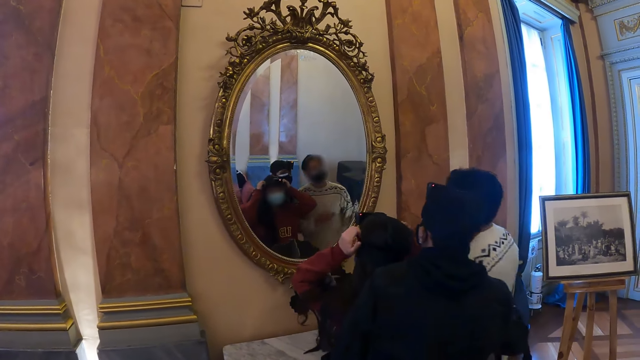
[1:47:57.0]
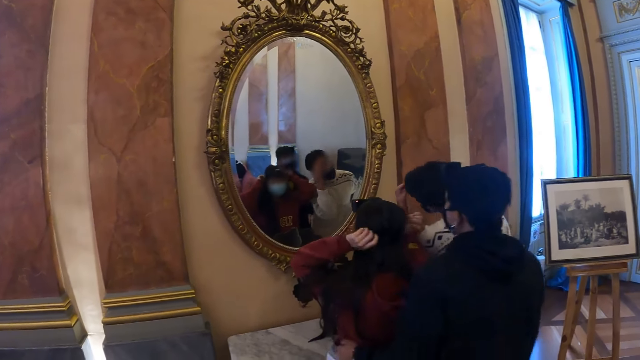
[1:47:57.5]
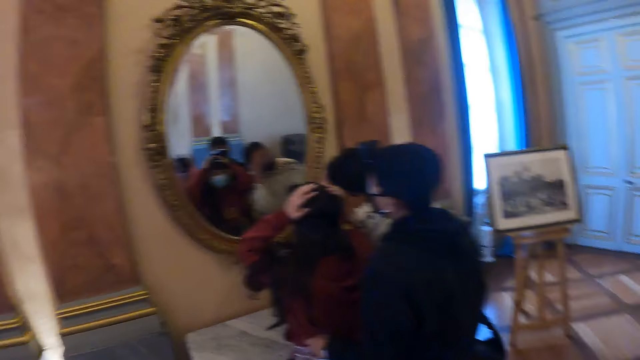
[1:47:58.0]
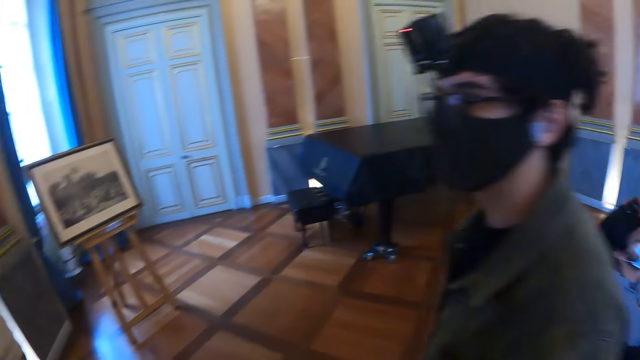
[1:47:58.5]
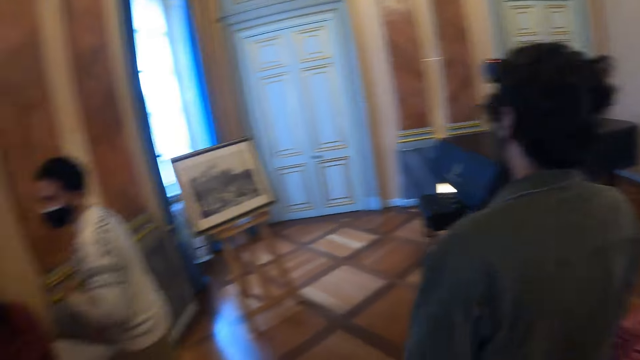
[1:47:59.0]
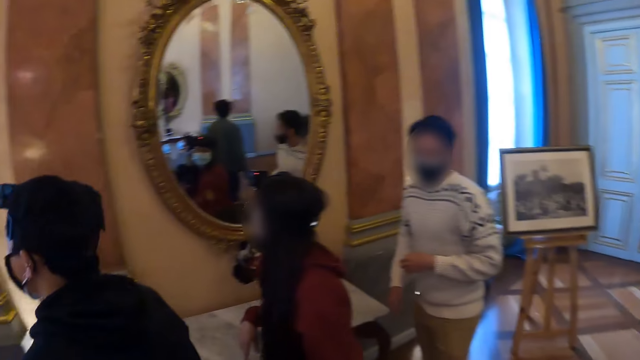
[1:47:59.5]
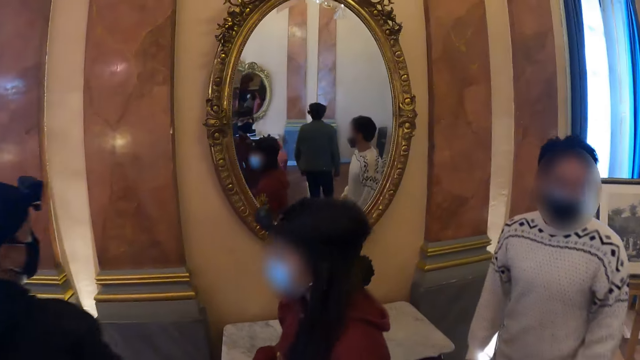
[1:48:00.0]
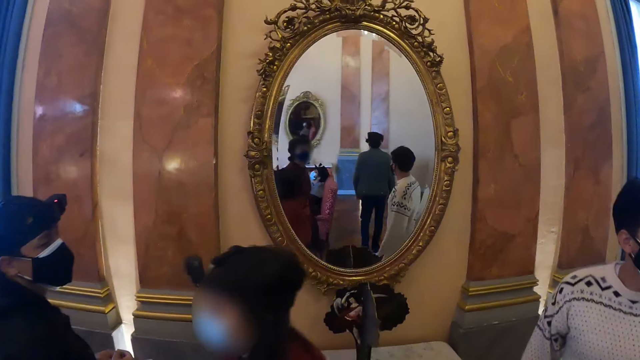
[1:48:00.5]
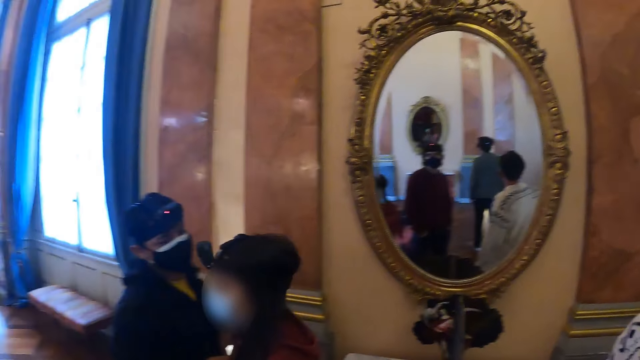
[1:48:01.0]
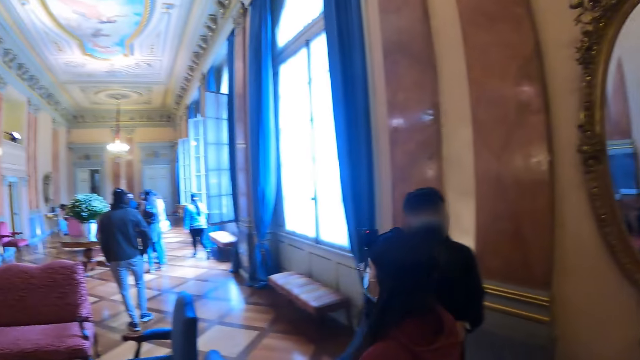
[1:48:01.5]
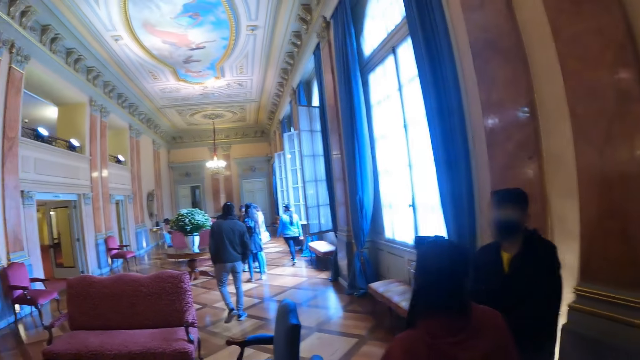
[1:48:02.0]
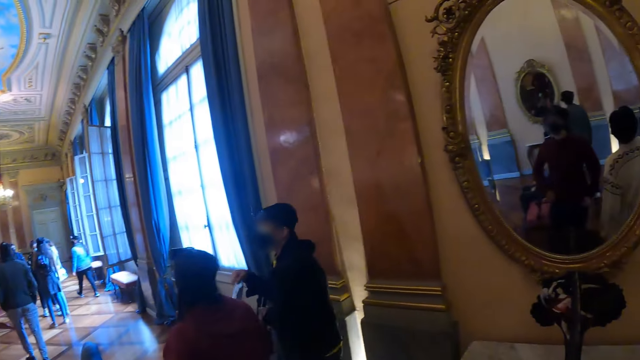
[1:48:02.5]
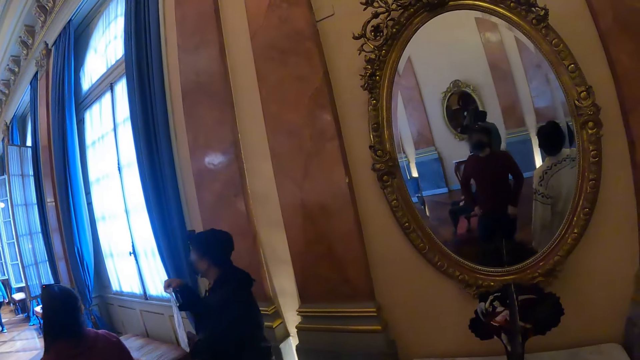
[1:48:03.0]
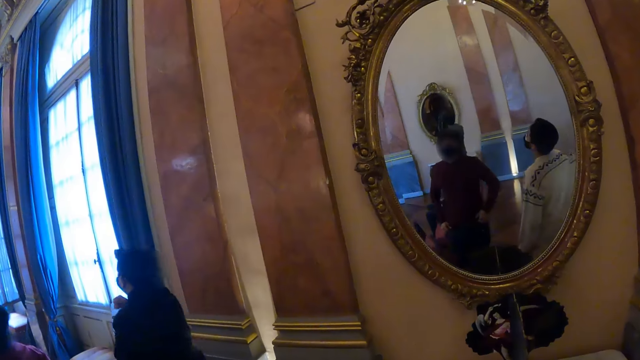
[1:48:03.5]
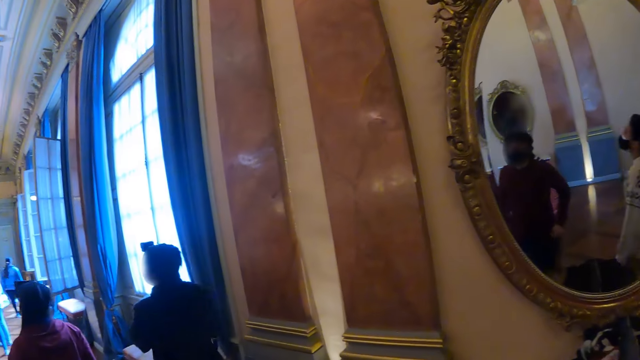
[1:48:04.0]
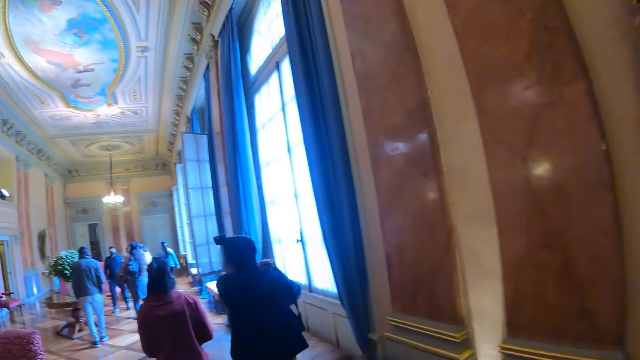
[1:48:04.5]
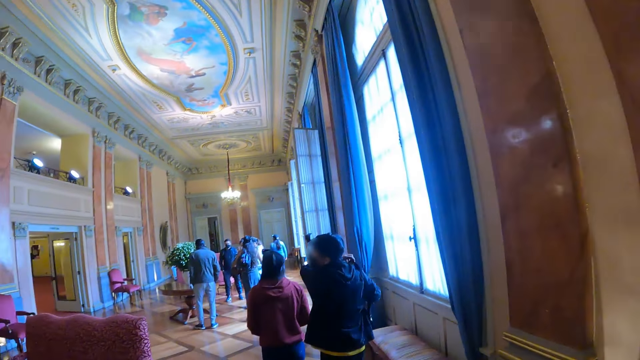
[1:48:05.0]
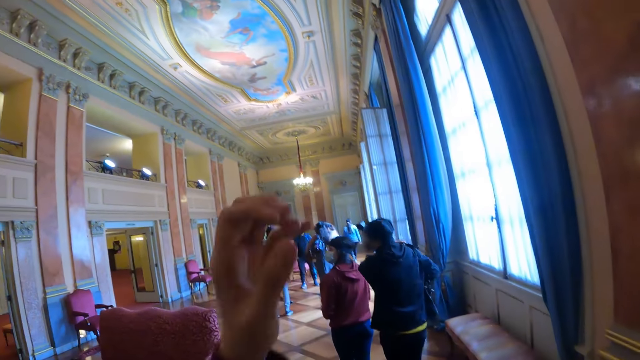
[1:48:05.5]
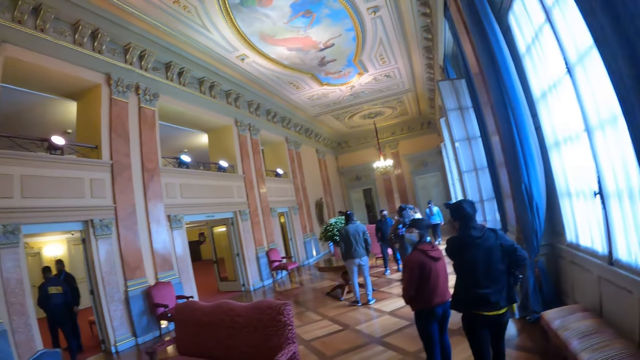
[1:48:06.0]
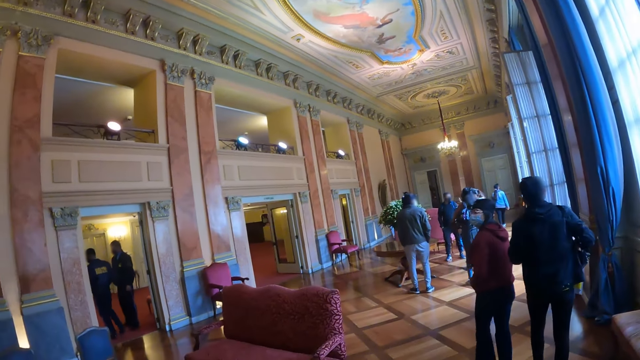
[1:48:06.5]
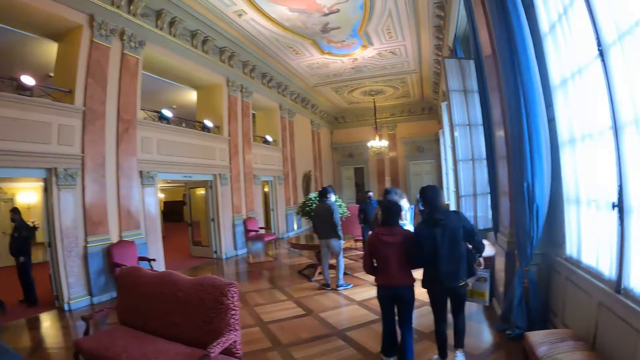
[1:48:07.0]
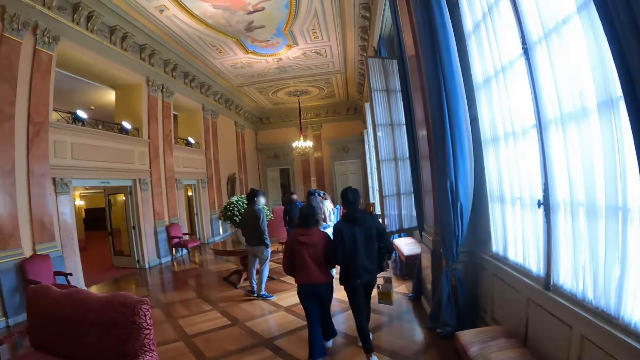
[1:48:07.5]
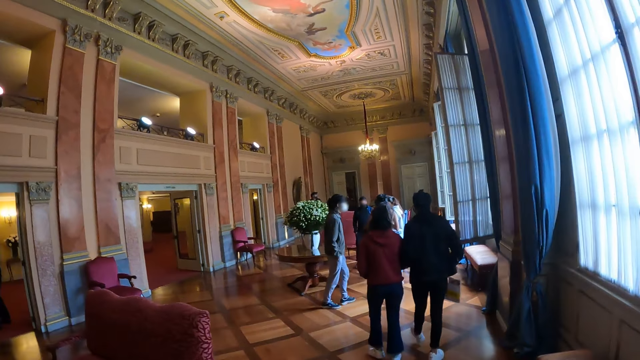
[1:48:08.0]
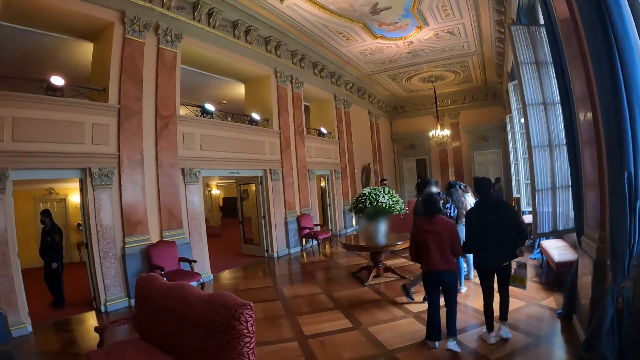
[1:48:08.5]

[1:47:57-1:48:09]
A man interacts with people in a room. The camera wearer looks at herself on a mirror in a room. They walk and lift up their left hand.

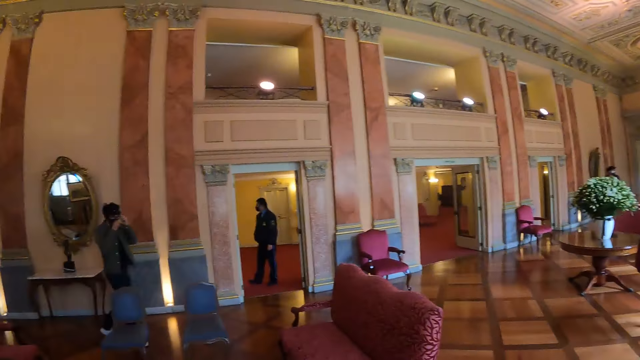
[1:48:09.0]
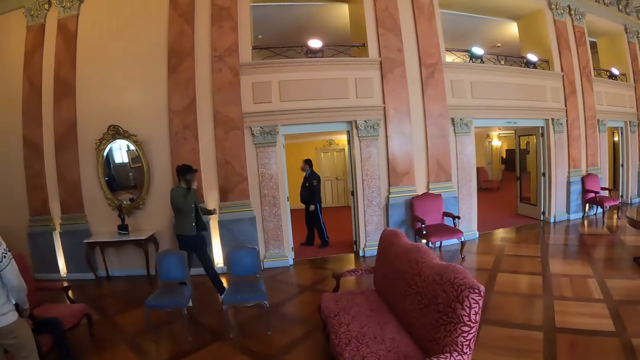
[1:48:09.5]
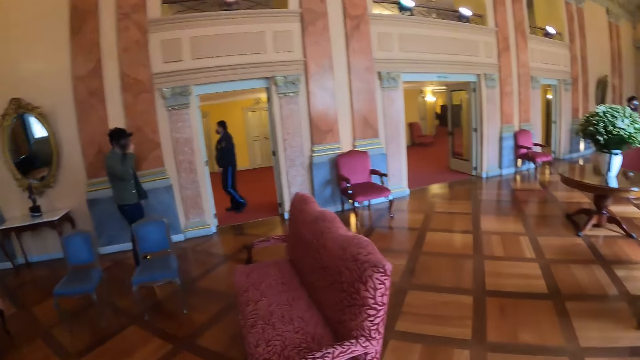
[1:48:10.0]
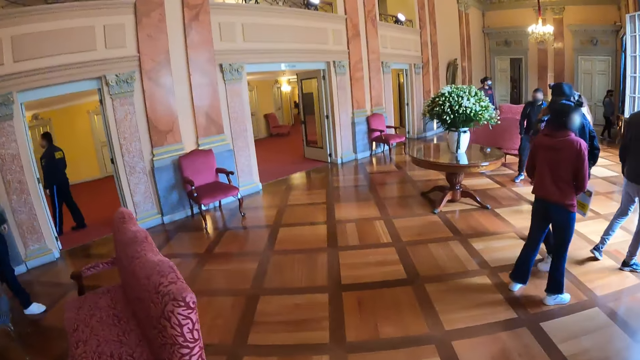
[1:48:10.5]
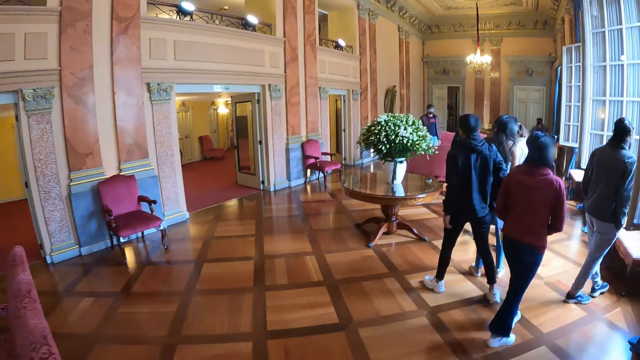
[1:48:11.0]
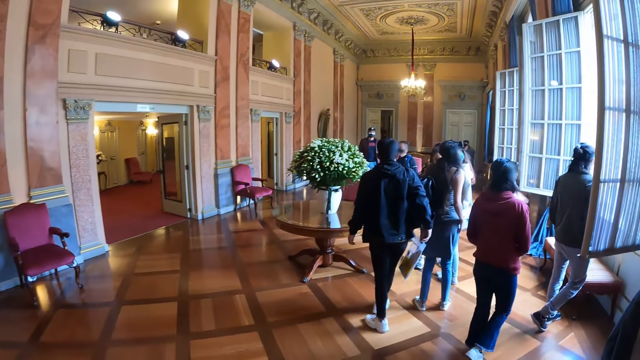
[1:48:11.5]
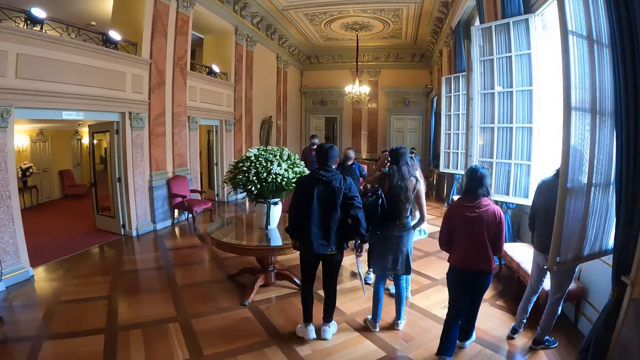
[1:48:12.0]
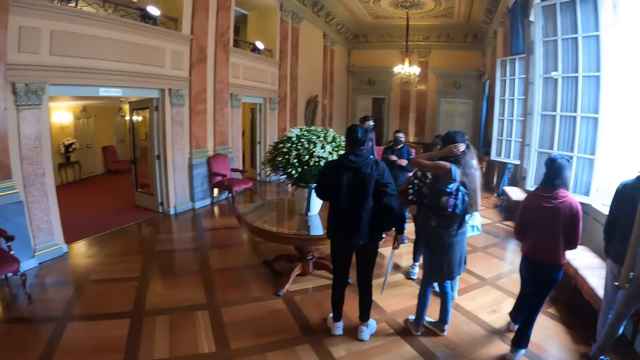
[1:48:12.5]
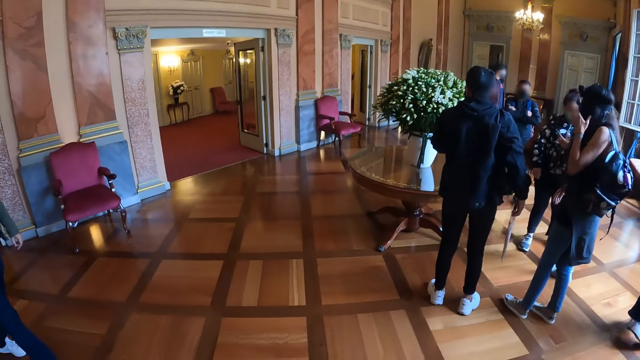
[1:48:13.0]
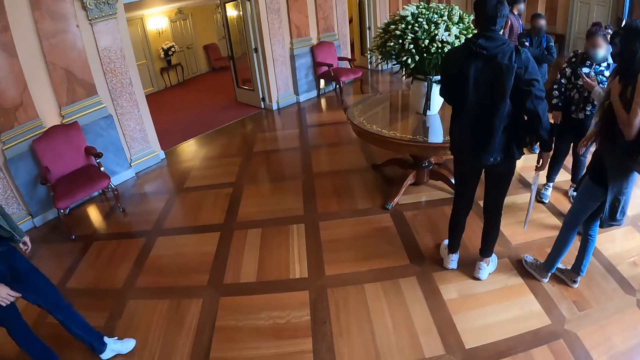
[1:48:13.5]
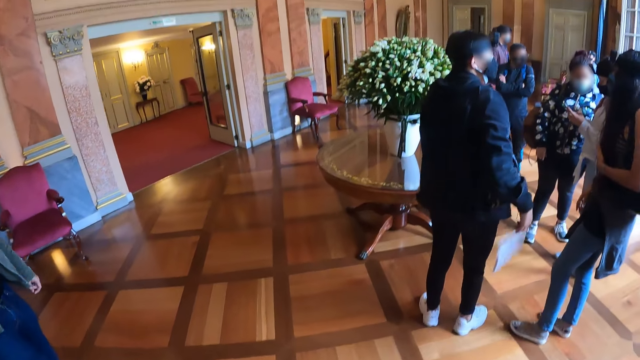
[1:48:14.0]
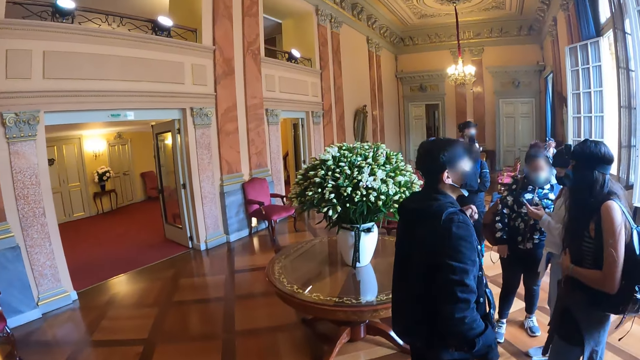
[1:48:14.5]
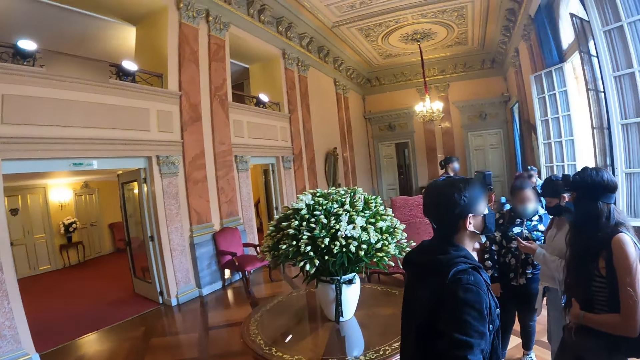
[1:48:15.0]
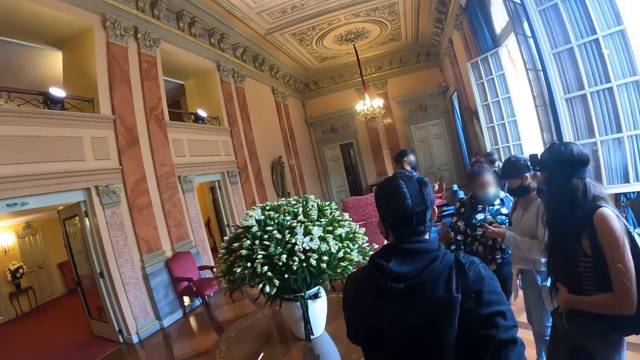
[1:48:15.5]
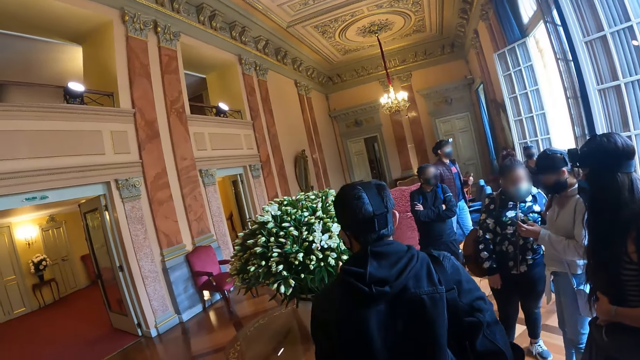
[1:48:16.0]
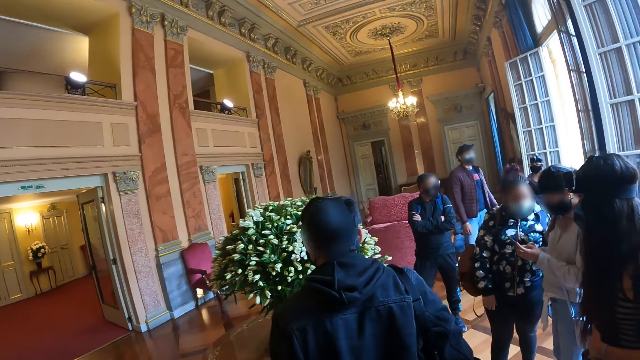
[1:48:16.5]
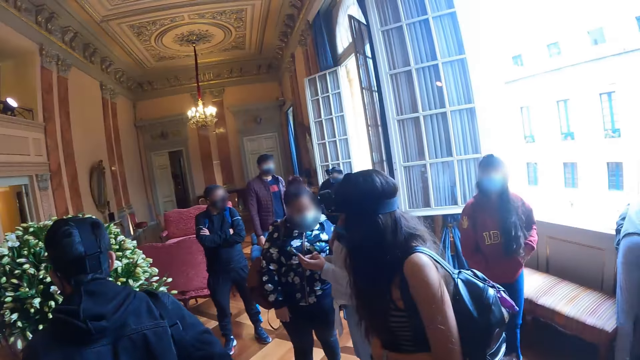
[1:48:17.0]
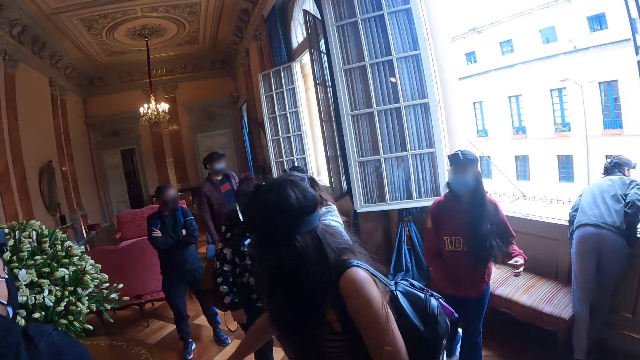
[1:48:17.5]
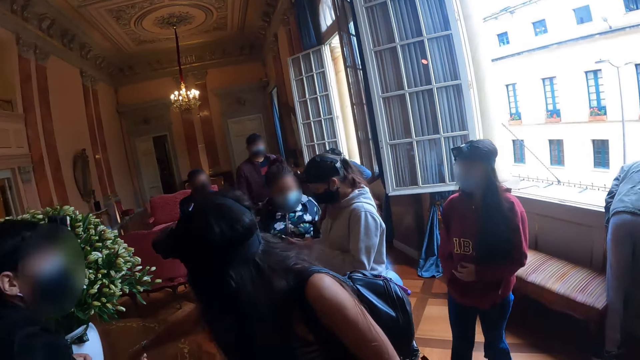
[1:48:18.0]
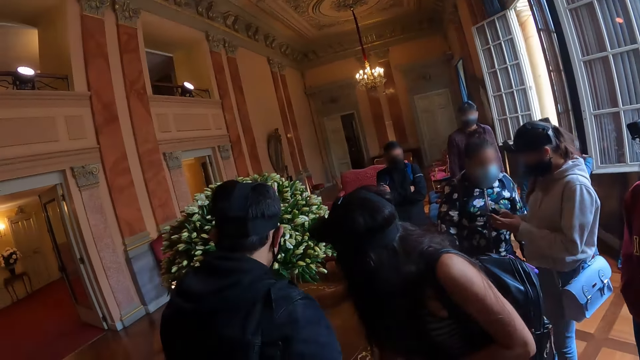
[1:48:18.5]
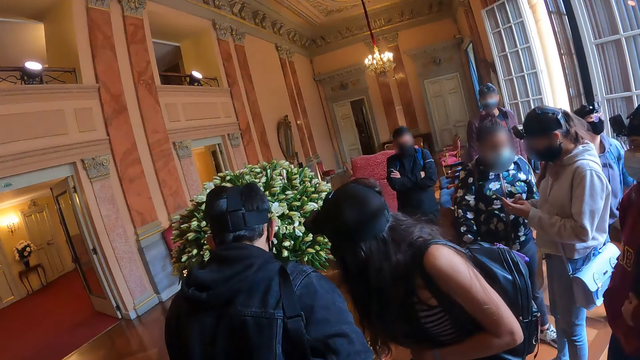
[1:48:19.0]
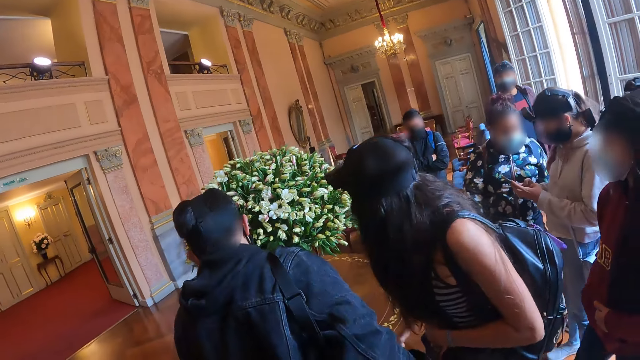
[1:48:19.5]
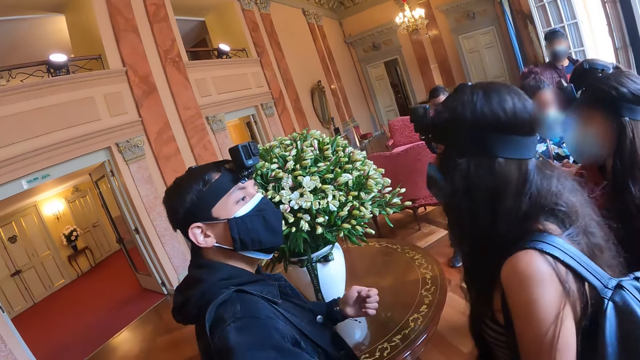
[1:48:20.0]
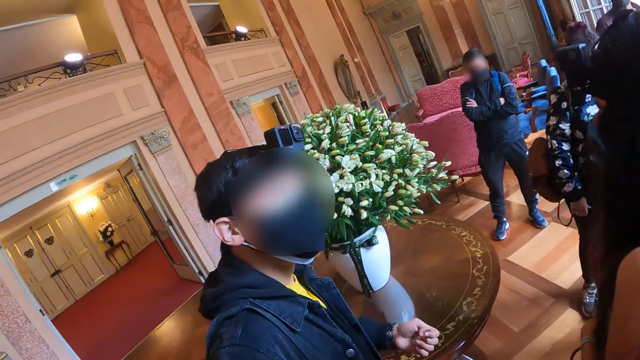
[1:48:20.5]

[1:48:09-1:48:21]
The camera wearer looks around in a room. They look around the building, stop, and look at the flower.
